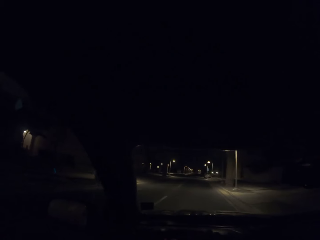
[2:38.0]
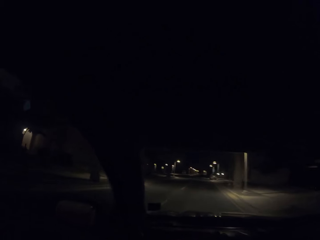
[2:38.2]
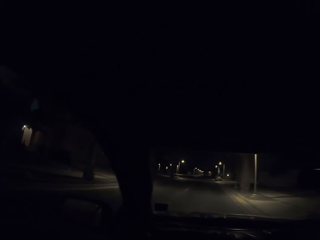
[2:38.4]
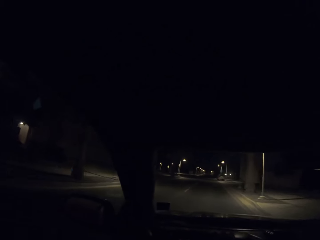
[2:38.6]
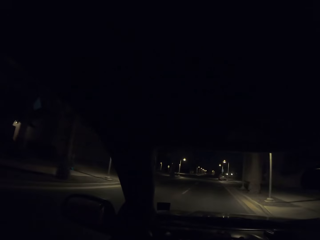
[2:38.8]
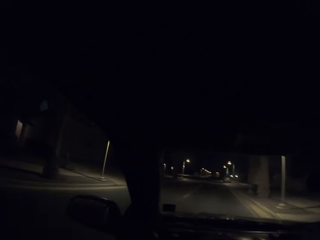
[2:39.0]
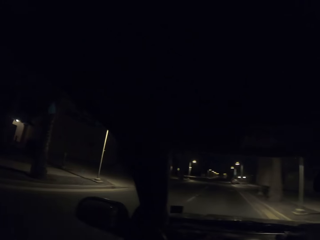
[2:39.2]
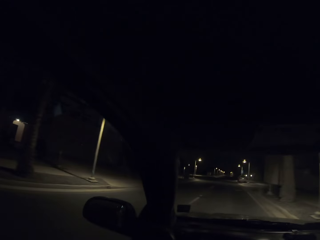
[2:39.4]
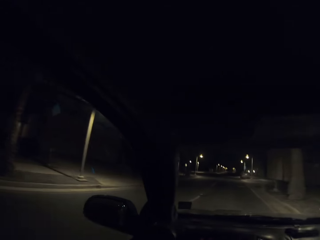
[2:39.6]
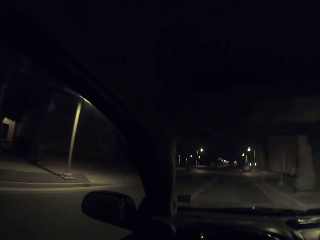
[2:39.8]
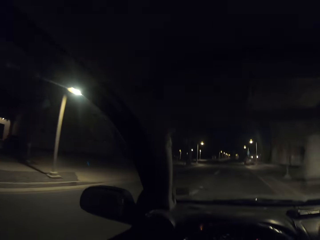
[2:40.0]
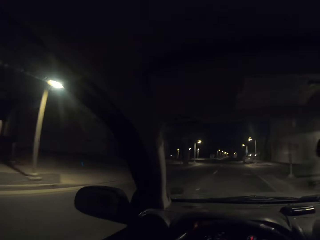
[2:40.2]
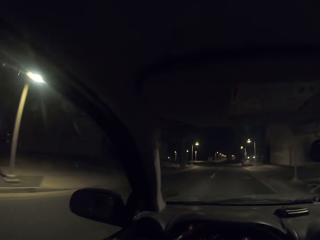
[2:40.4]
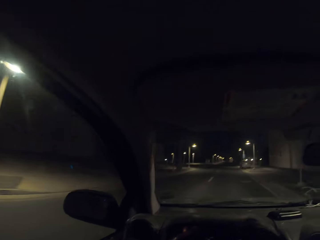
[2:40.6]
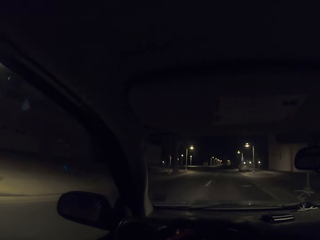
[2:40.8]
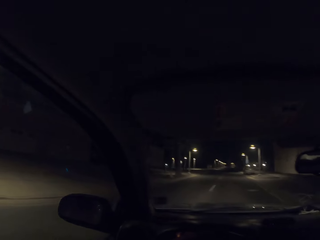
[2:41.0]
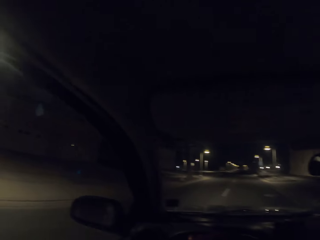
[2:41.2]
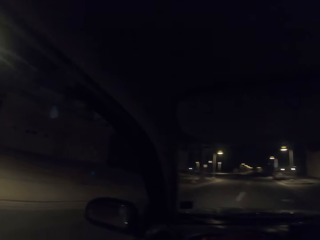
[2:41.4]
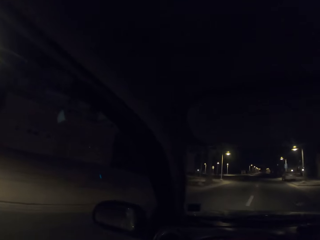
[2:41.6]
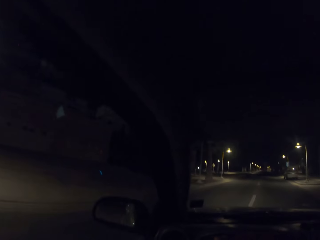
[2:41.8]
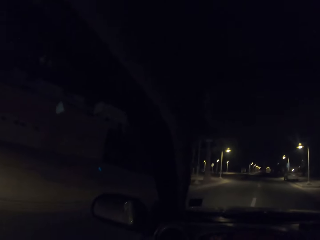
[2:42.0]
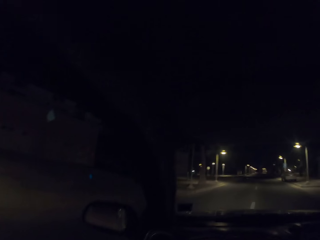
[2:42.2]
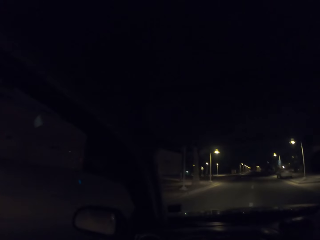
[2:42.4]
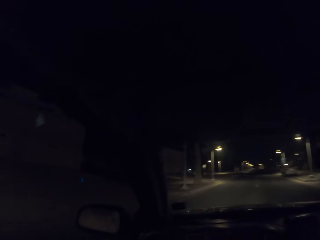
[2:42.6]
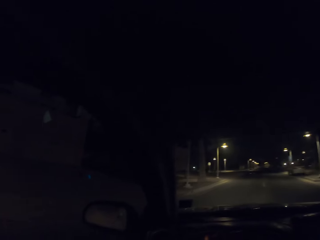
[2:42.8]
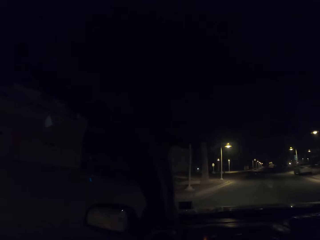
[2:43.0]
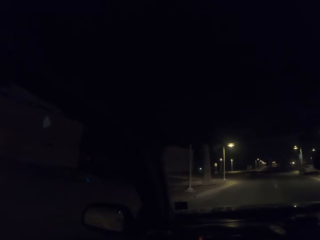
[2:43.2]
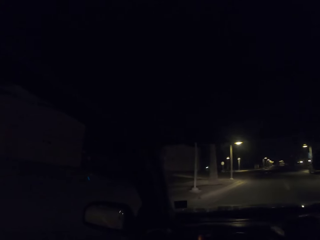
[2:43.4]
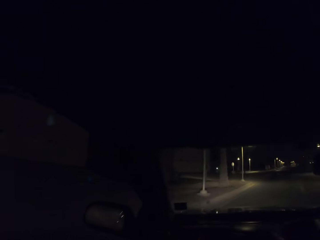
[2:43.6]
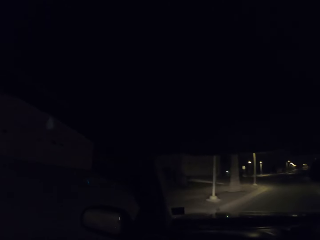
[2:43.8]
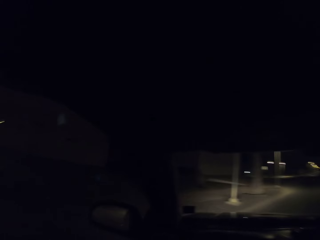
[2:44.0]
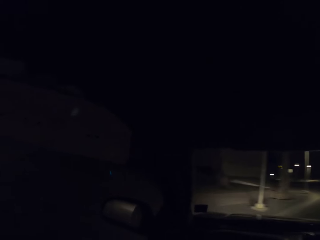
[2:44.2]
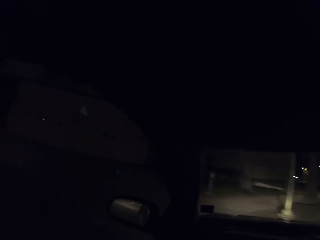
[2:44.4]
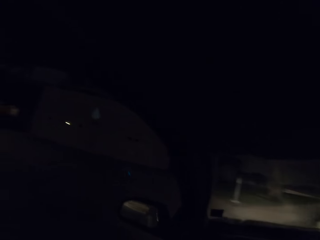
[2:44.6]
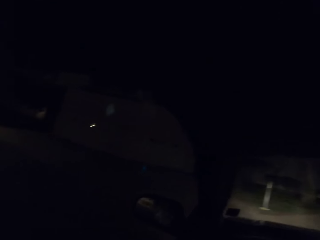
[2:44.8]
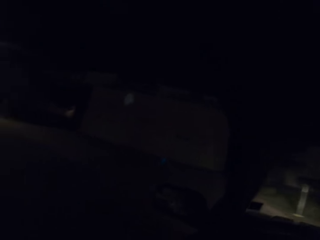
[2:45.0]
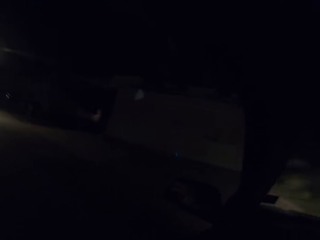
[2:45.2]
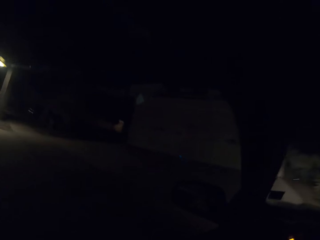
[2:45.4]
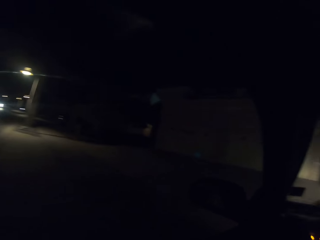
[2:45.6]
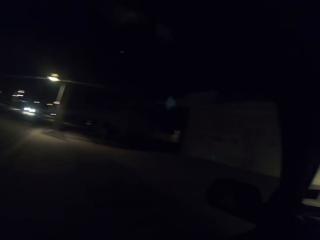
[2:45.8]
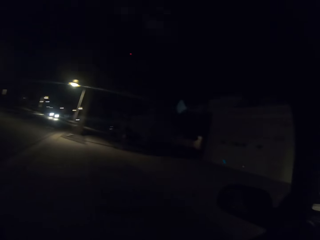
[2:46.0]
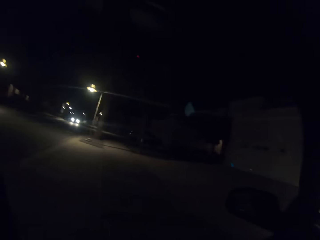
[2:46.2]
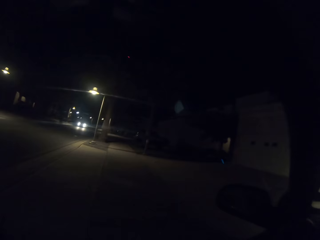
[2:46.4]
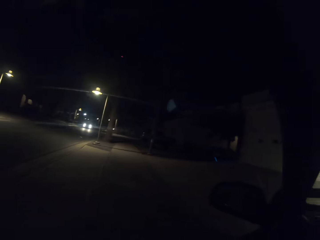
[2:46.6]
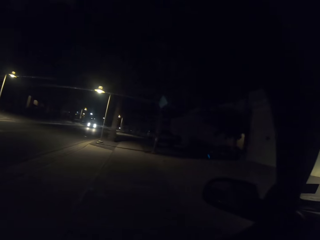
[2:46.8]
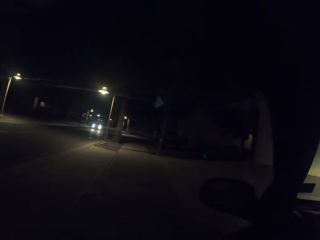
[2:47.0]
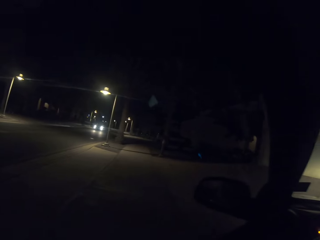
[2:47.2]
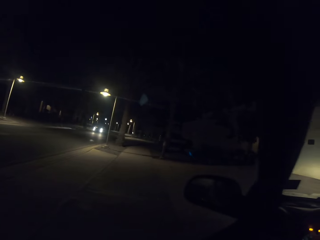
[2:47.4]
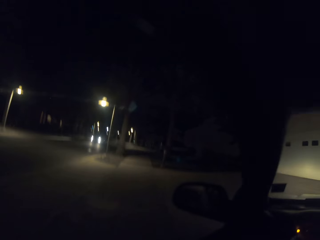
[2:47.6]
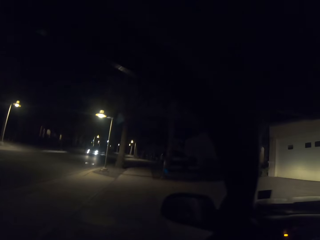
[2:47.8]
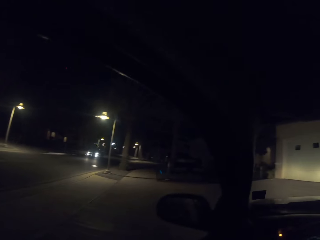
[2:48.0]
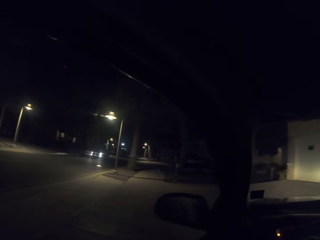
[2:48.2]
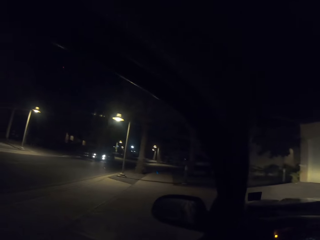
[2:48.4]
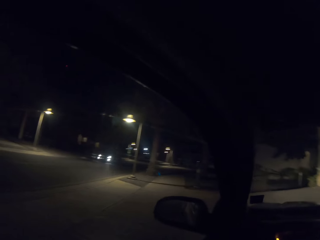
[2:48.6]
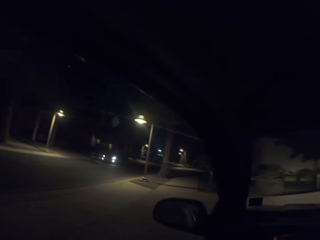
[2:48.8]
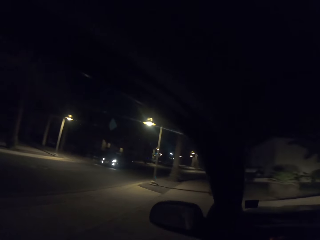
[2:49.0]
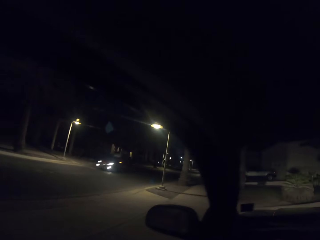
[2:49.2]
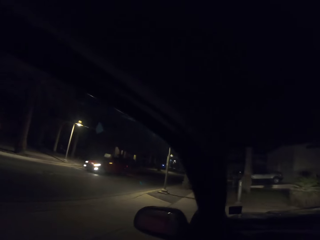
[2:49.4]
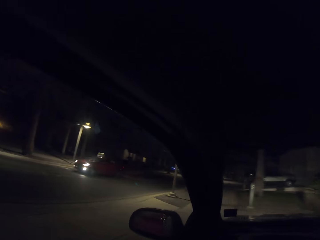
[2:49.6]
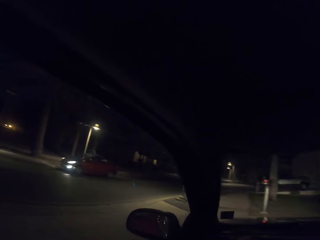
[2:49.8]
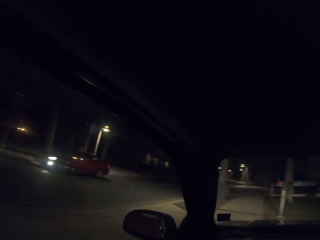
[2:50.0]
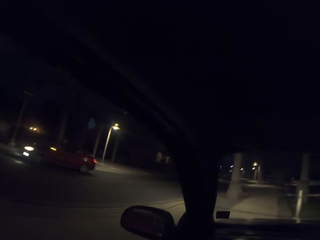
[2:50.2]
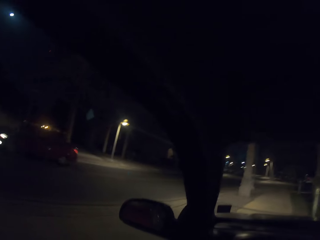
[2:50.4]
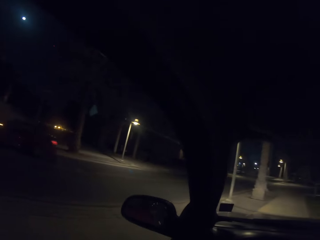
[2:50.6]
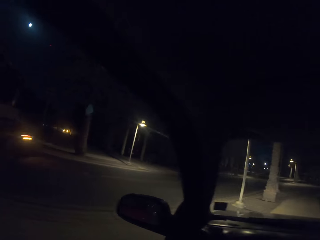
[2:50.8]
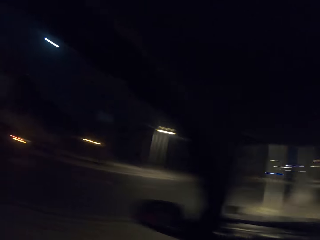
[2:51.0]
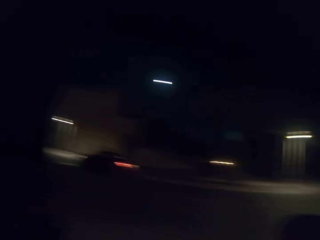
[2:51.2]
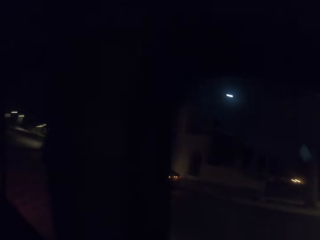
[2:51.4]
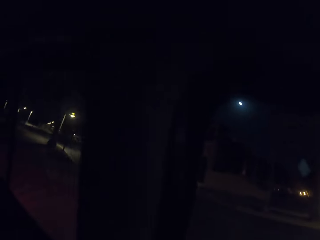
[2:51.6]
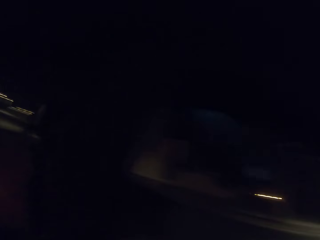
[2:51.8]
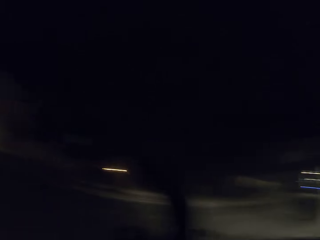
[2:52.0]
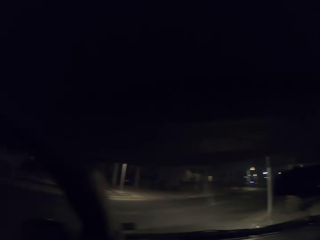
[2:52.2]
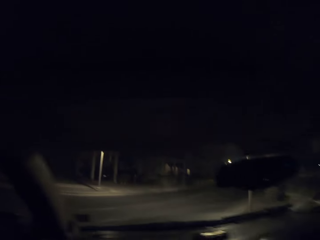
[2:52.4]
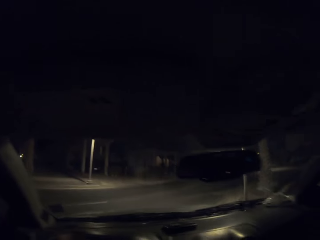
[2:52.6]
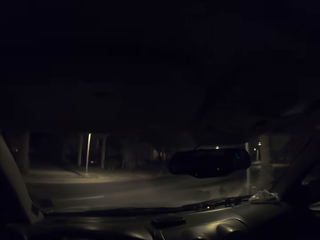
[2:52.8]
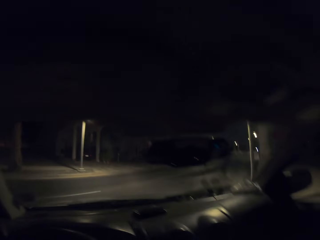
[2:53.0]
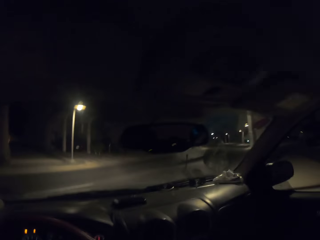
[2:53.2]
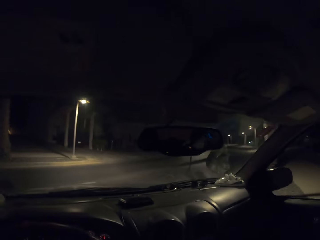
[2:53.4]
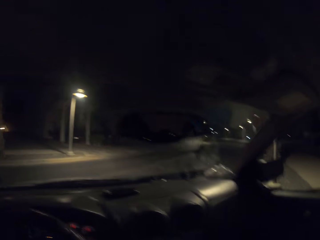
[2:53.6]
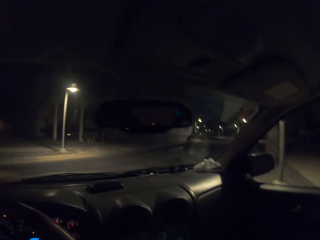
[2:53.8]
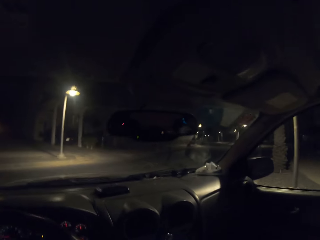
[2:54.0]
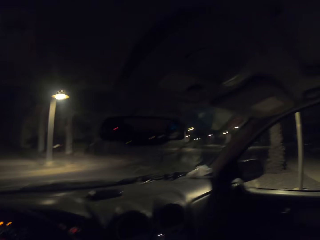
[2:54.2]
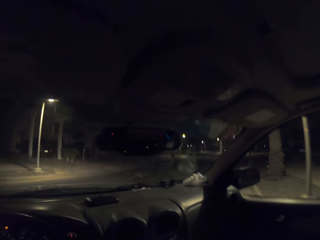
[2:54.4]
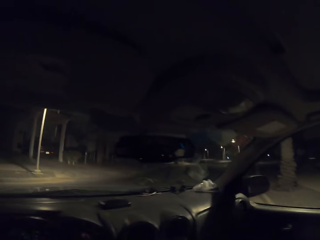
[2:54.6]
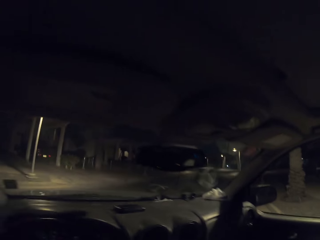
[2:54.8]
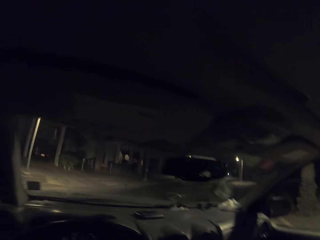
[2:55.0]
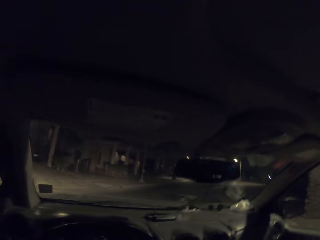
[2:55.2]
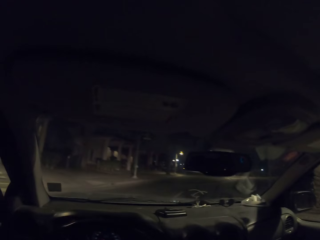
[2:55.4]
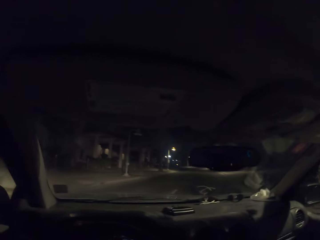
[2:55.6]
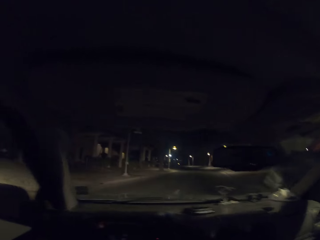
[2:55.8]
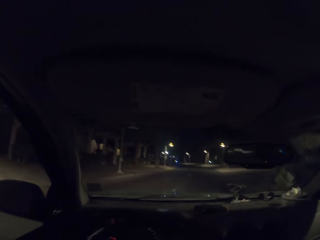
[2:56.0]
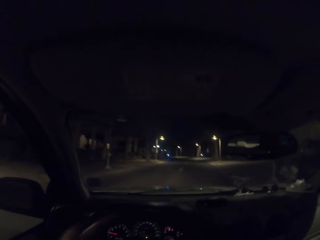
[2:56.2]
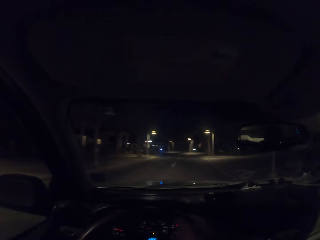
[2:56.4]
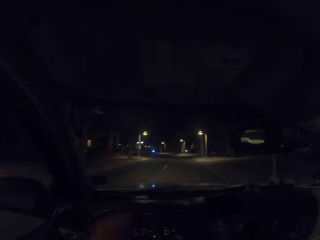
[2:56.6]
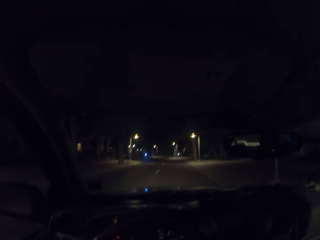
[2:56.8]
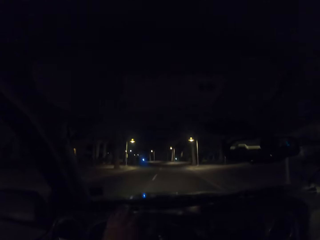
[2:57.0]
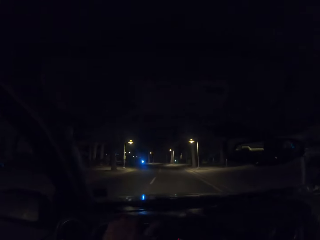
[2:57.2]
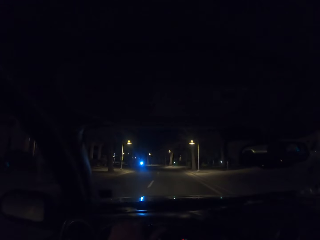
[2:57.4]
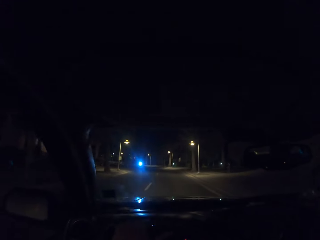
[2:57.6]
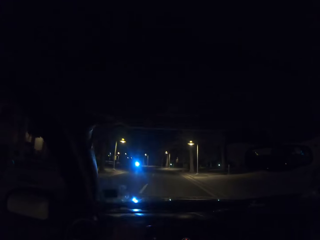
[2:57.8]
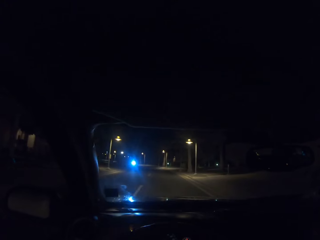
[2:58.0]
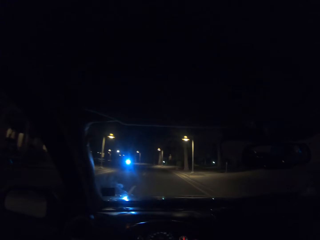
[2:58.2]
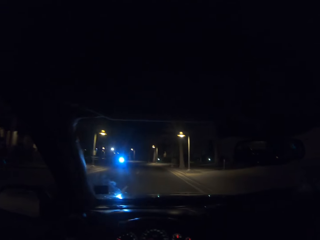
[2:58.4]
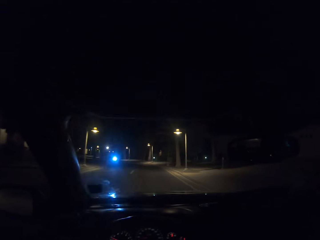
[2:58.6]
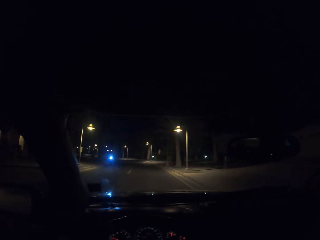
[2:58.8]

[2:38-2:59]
The camera wearer looks around the road. They drive a car on the road. They look around the road. They drive the car on the road.
